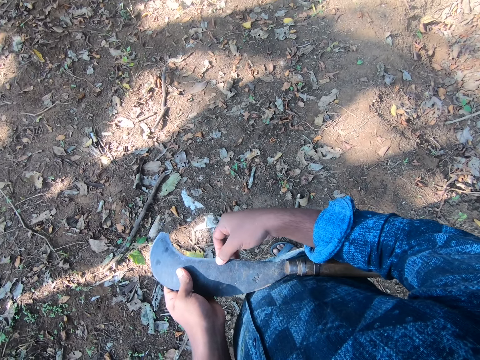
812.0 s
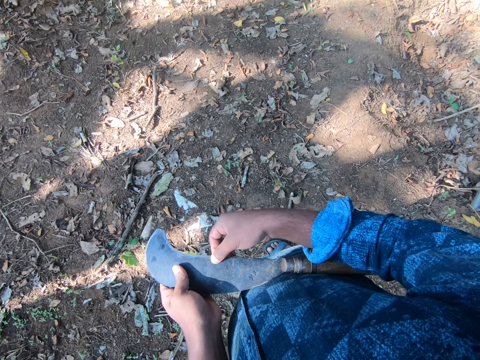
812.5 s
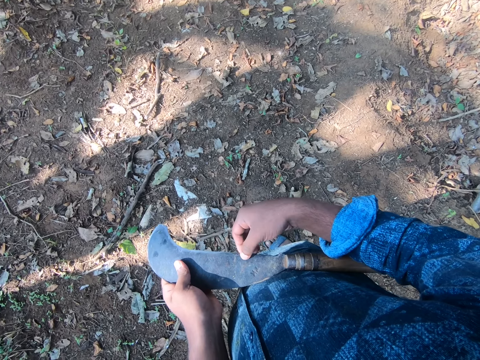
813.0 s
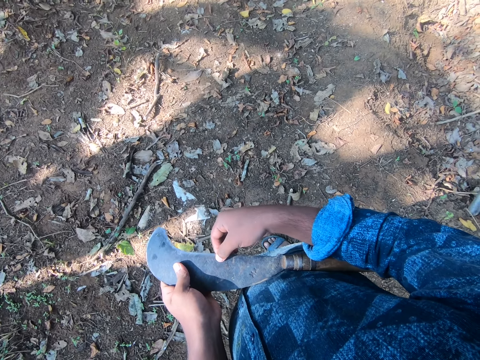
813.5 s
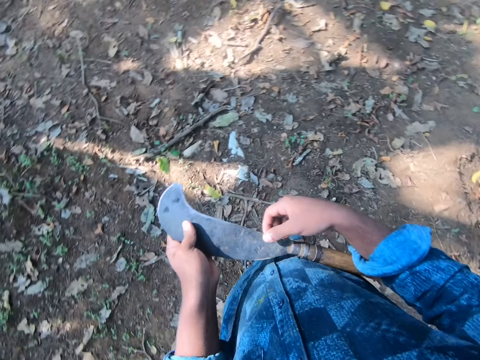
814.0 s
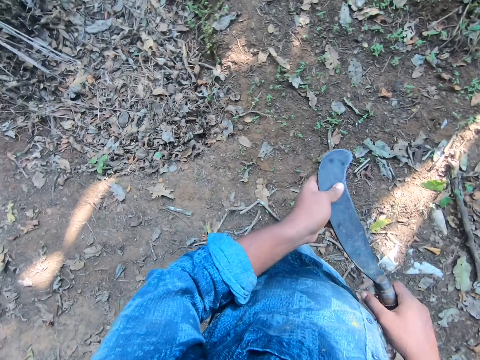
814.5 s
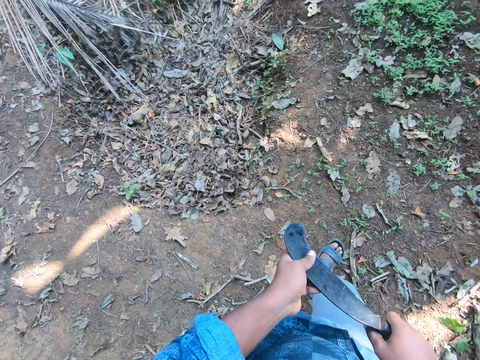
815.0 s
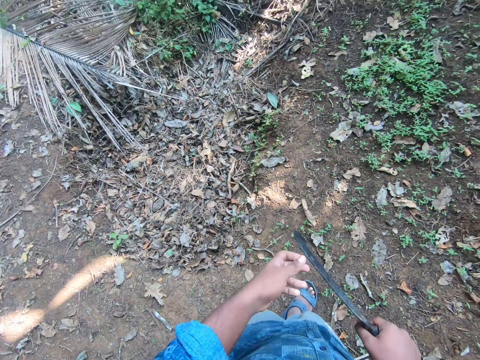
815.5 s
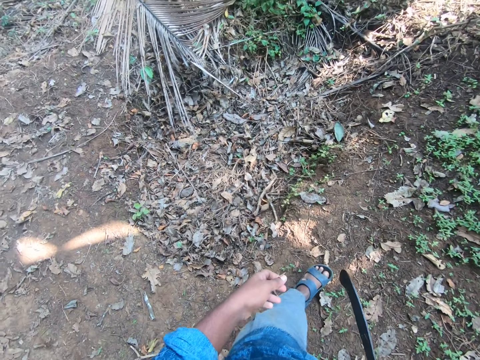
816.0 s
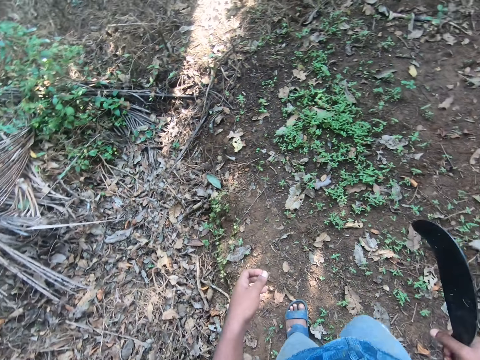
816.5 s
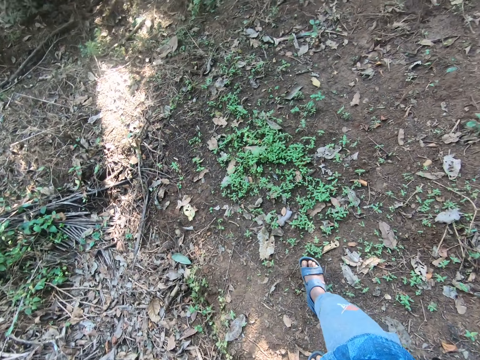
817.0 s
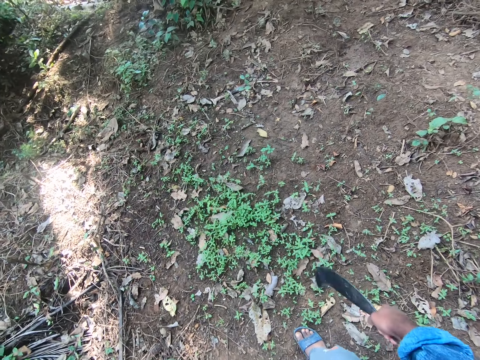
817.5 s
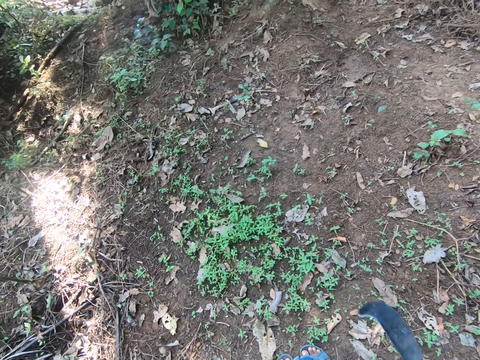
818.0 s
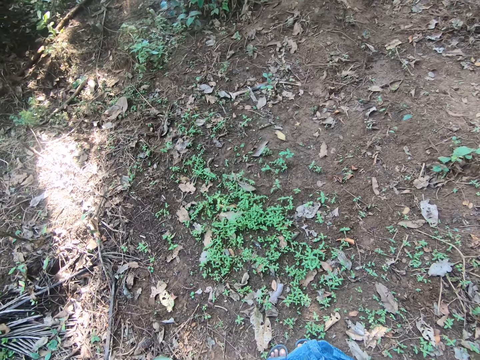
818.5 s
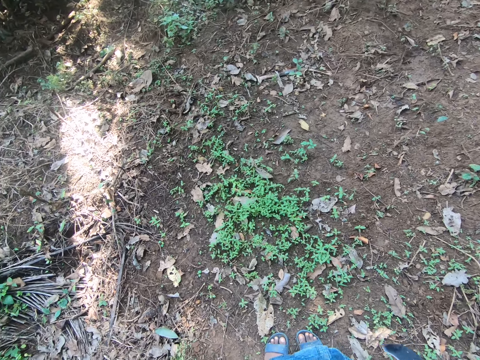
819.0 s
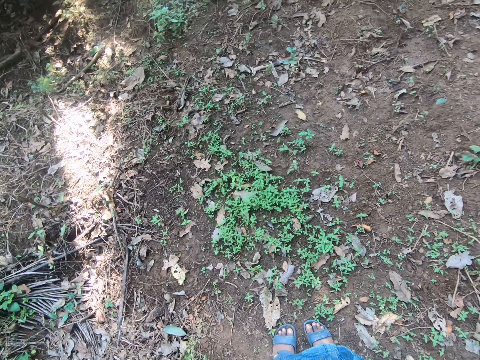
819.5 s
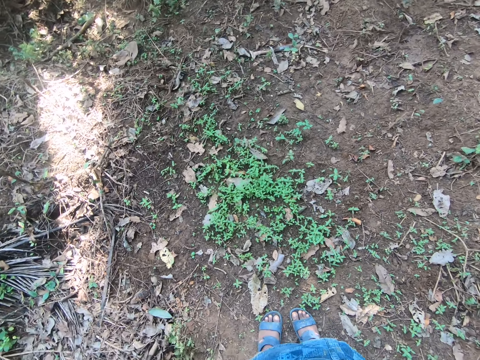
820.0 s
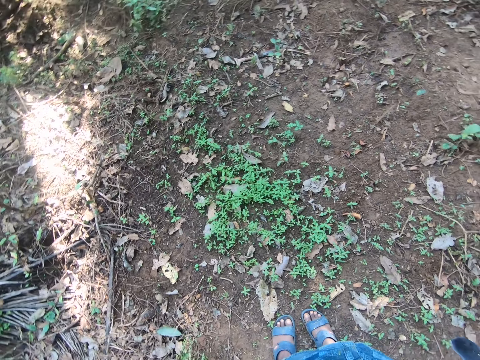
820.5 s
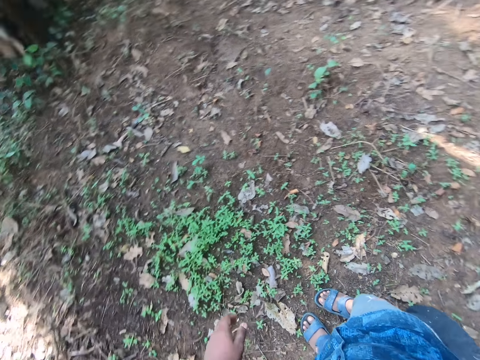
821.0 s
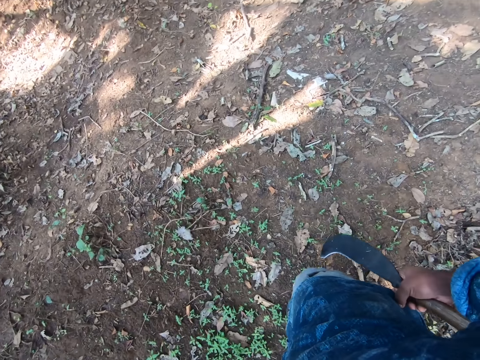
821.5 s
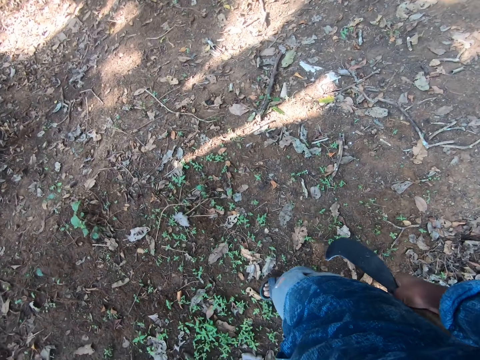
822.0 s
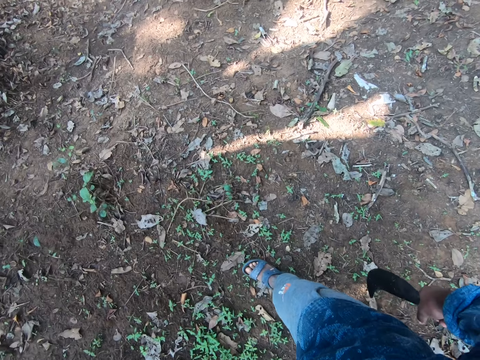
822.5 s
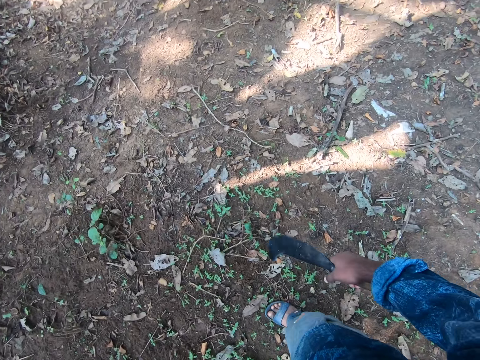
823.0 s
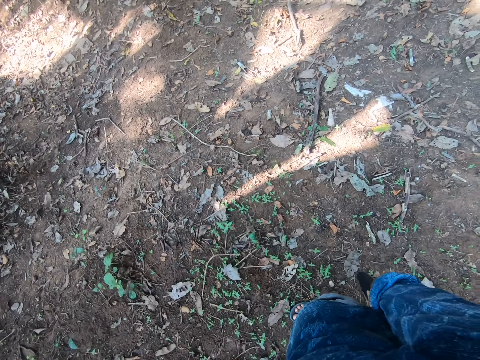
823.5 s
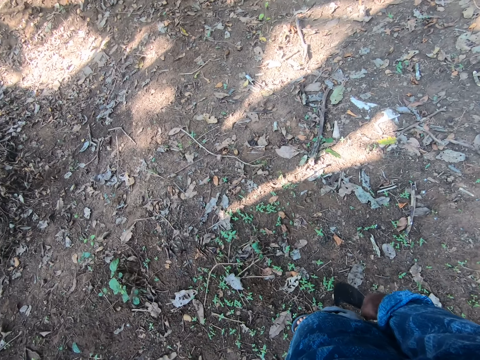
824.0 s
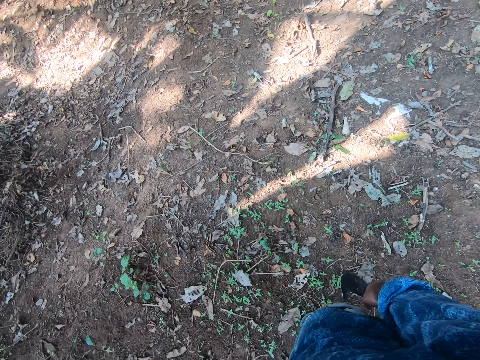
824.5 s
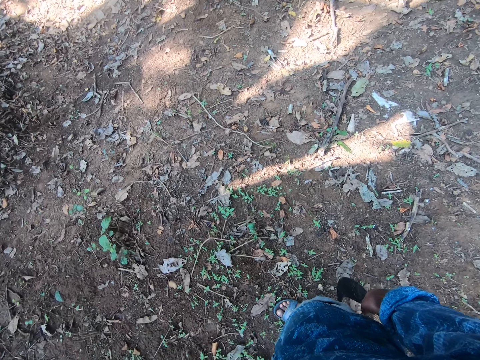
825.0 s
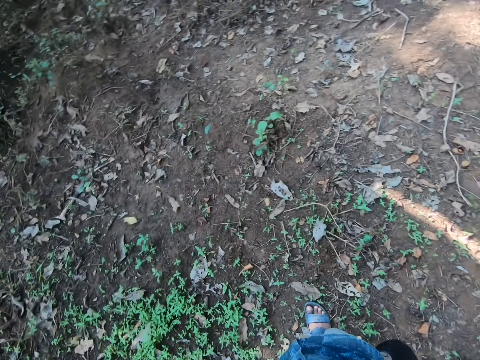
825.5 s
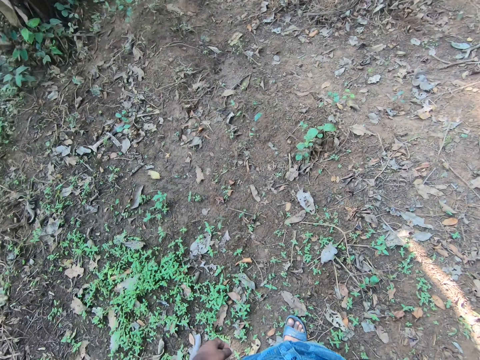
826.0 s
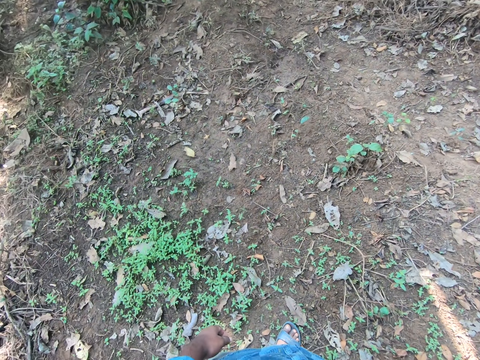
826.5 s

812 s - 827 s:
The camera wearer holds the billhook with both hands. He looks around. He walks on the ground with the billhook in both hands. He walks on the ground with the billhook in his right hand. He looks around. He stands on the ground with the billhook in his right hand and adjusts his shirt with his right hand.

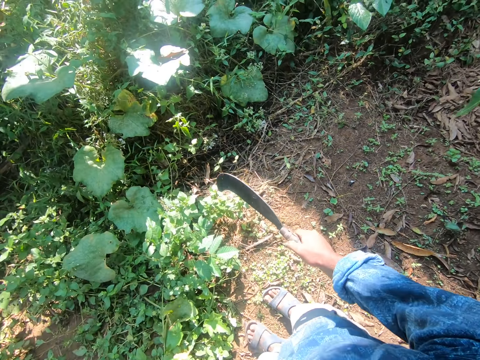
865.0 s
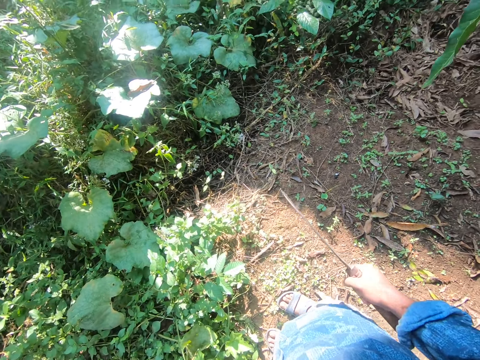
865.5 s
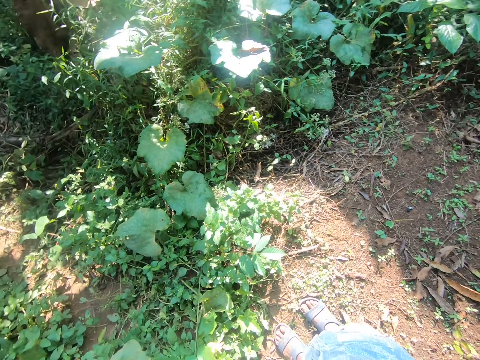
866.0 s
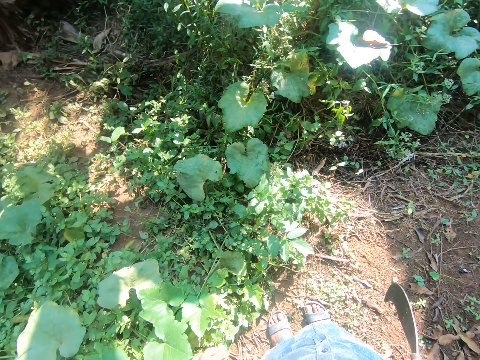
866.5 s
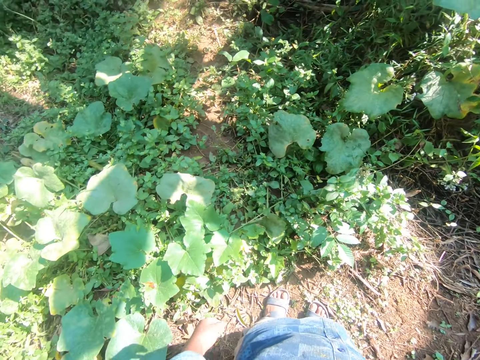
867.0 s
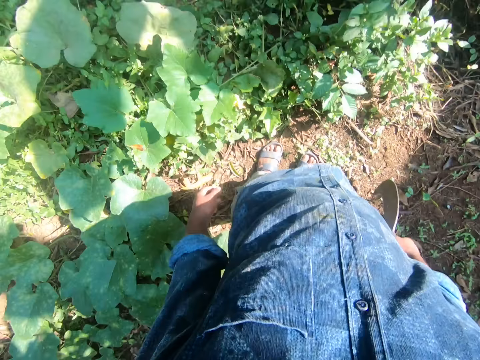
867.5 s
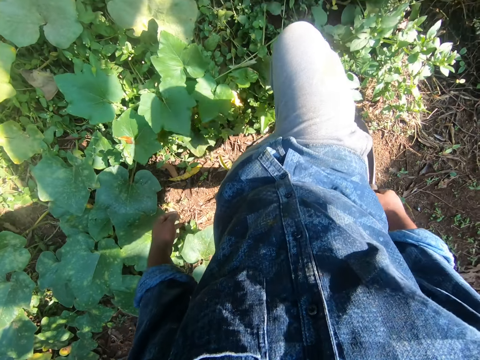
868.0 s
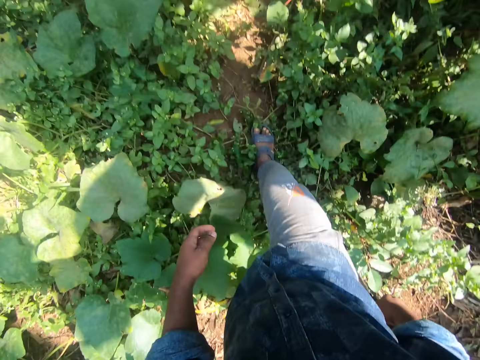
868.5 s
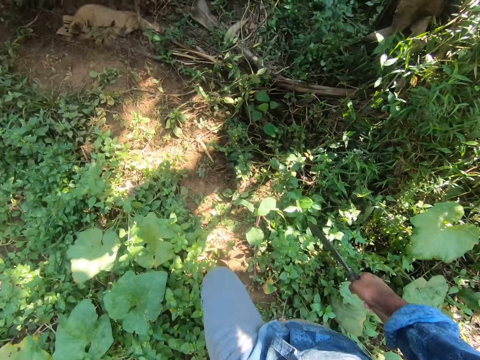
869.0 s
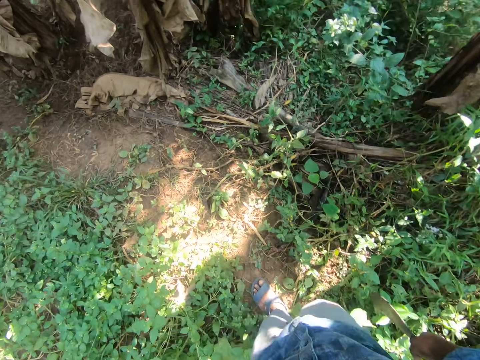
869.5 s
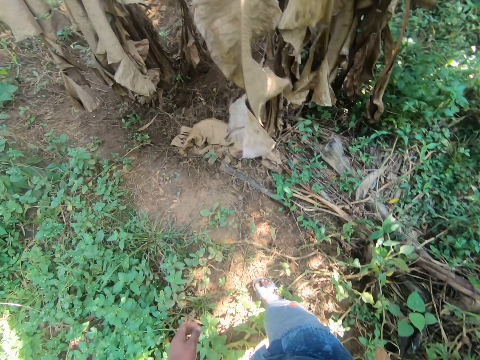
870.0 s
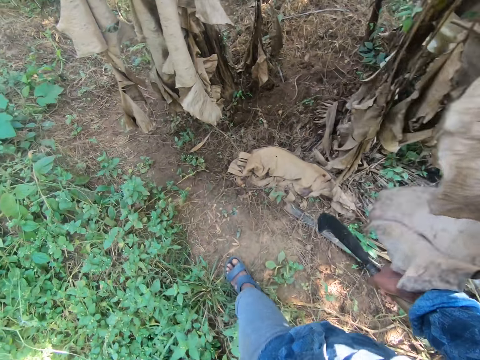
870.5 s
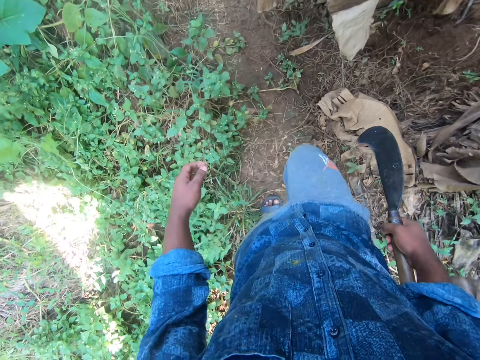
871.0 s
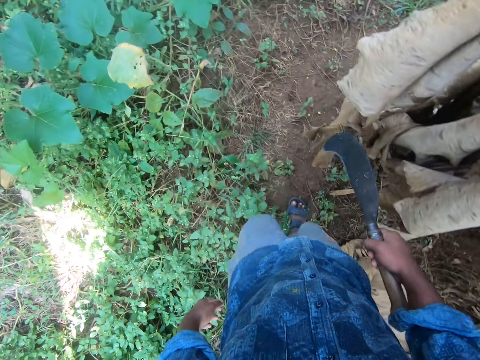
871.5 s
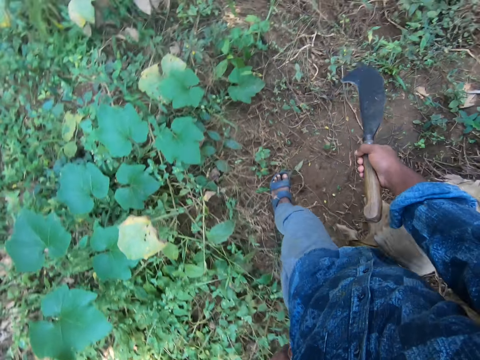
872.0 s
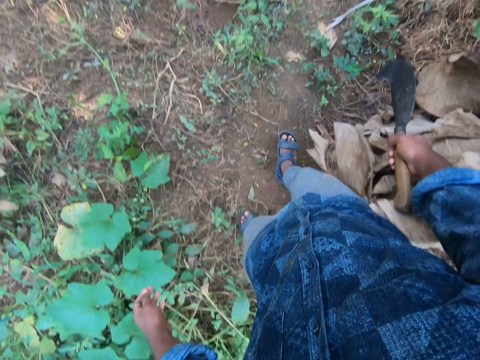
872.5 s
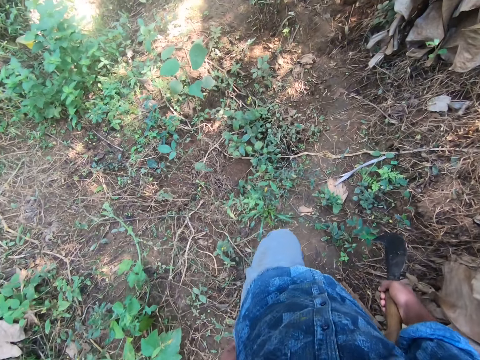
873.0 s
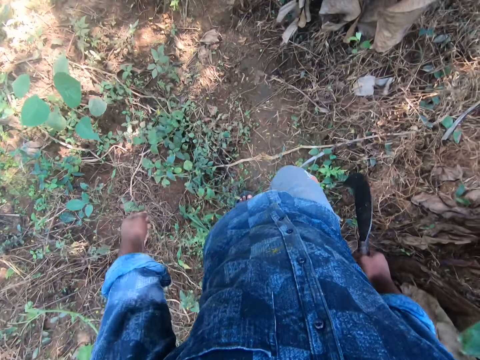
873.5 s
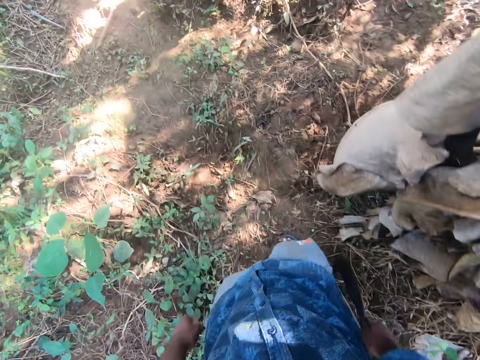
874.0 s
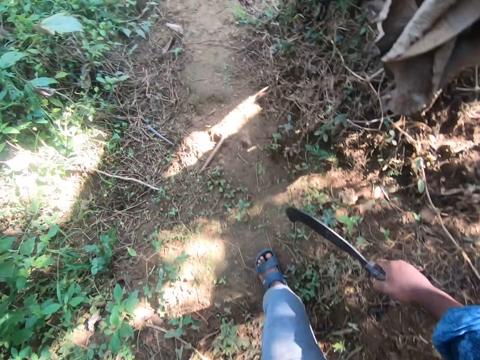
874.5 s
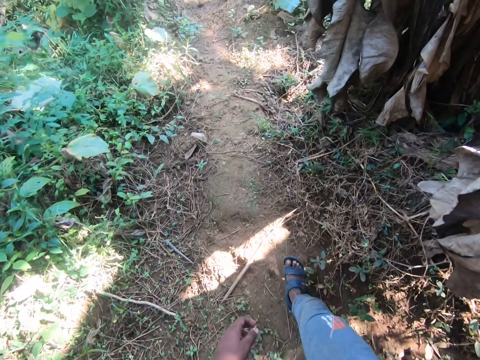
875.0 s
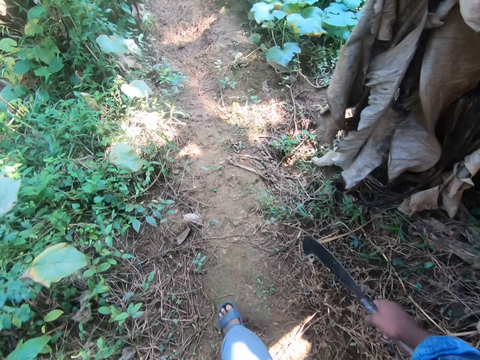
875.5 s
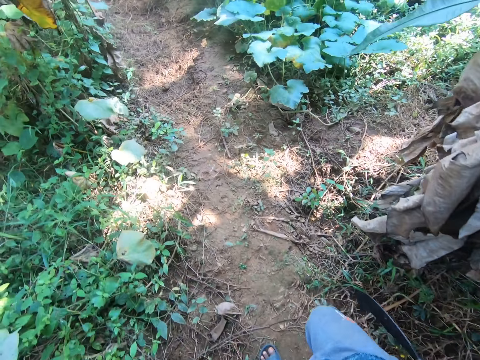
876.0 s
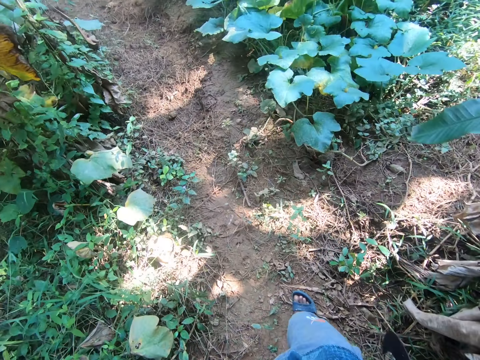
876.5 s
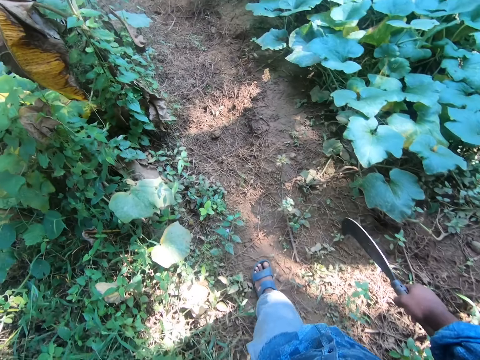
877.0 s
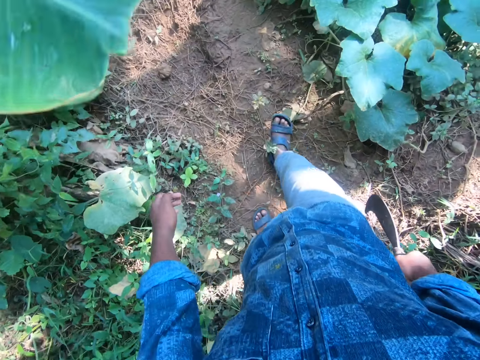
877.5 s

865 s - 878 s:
The camera wearer stares around. They walk.
